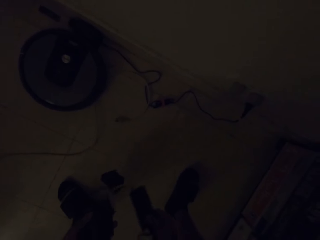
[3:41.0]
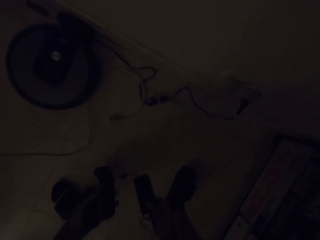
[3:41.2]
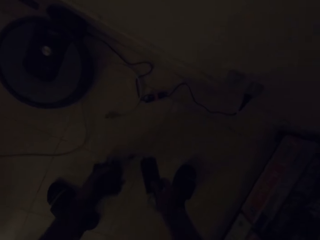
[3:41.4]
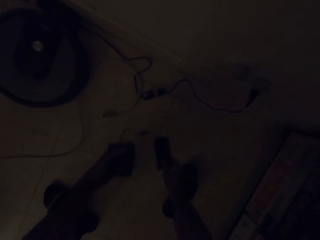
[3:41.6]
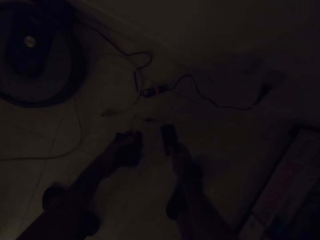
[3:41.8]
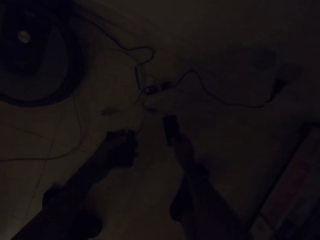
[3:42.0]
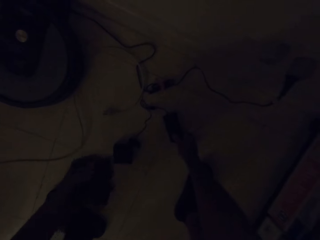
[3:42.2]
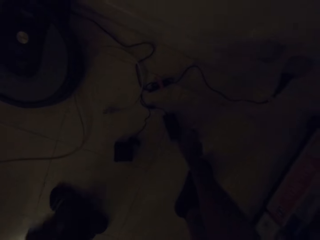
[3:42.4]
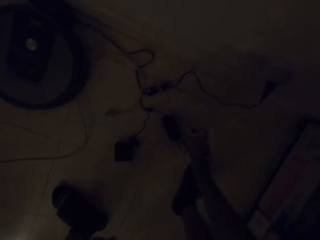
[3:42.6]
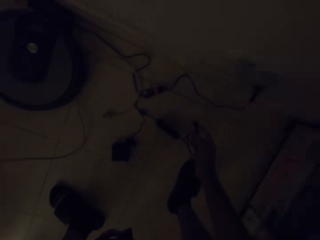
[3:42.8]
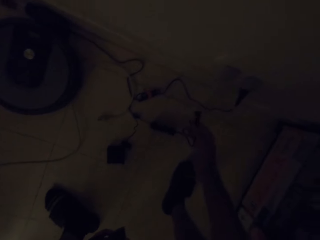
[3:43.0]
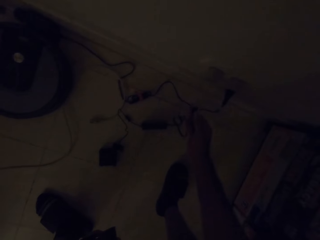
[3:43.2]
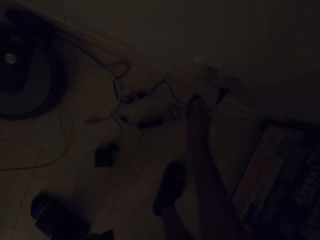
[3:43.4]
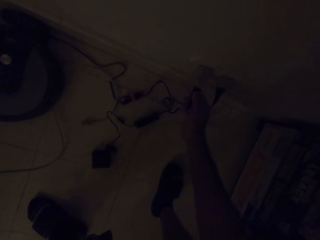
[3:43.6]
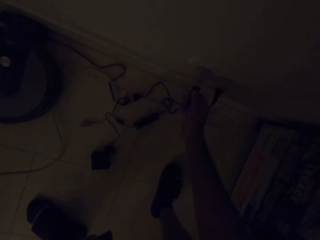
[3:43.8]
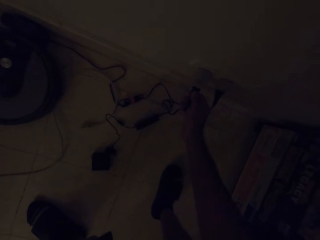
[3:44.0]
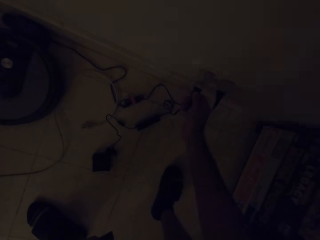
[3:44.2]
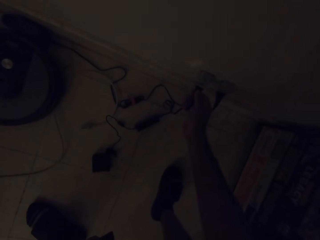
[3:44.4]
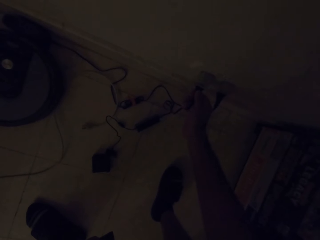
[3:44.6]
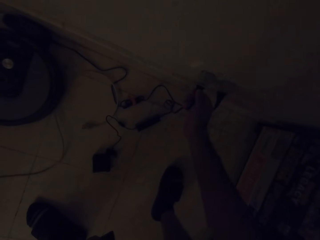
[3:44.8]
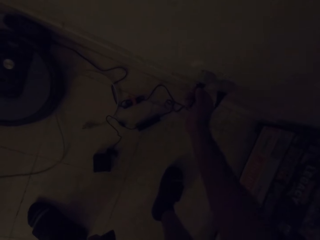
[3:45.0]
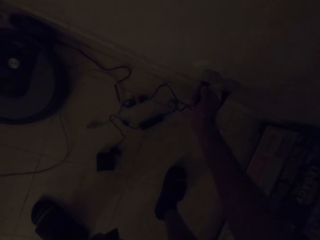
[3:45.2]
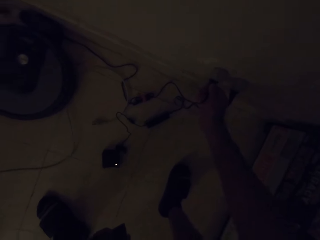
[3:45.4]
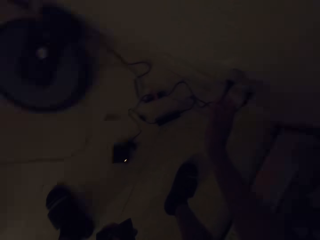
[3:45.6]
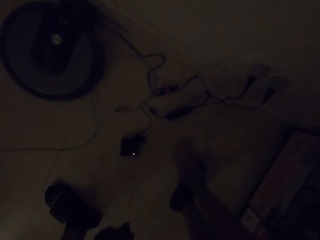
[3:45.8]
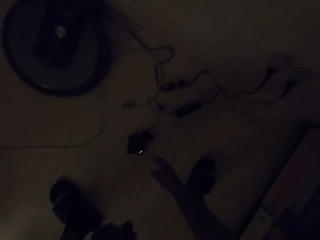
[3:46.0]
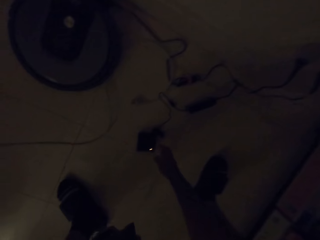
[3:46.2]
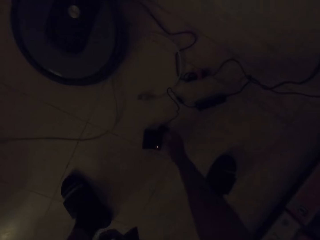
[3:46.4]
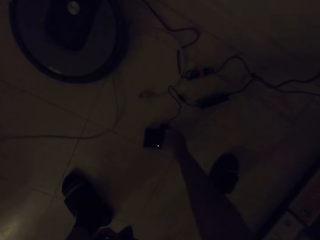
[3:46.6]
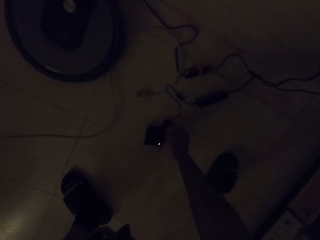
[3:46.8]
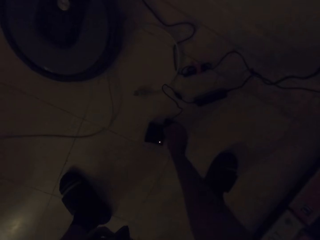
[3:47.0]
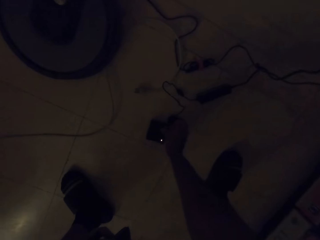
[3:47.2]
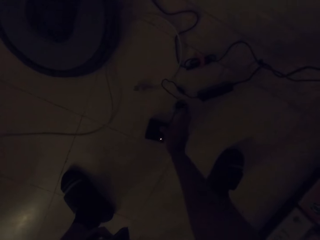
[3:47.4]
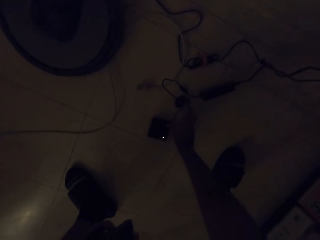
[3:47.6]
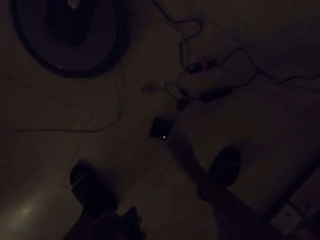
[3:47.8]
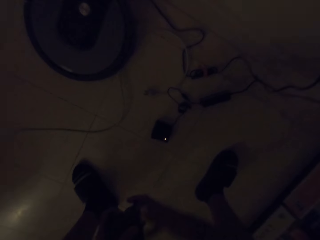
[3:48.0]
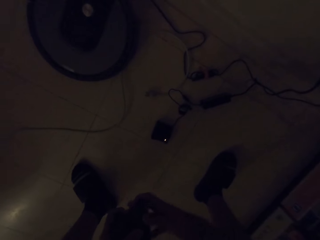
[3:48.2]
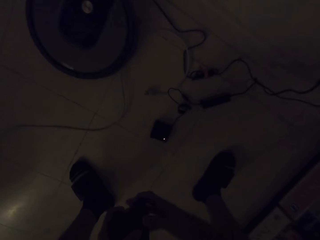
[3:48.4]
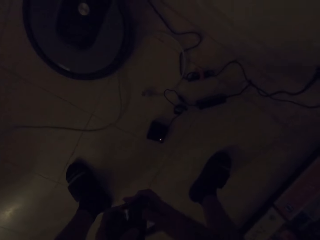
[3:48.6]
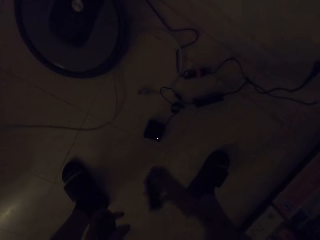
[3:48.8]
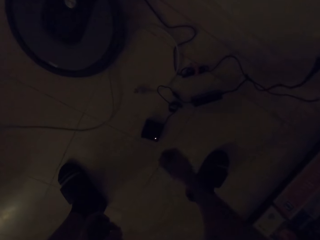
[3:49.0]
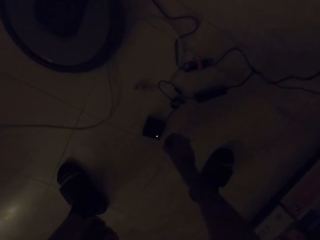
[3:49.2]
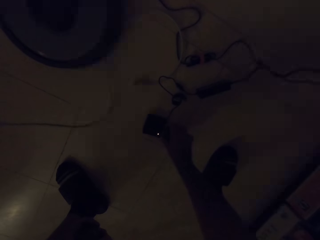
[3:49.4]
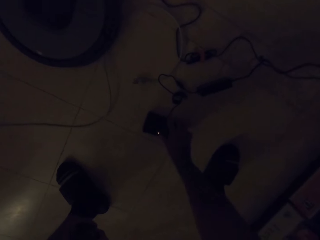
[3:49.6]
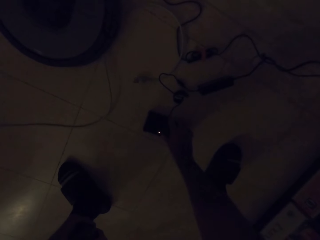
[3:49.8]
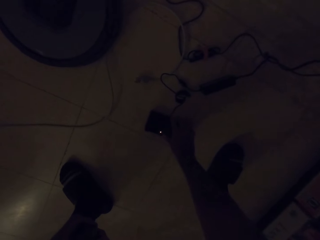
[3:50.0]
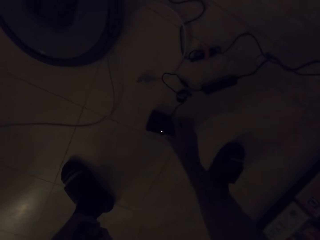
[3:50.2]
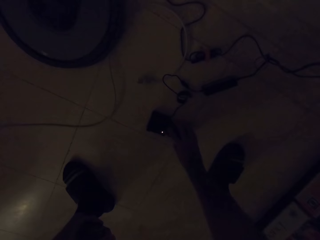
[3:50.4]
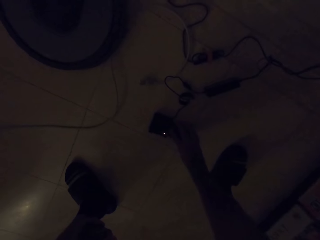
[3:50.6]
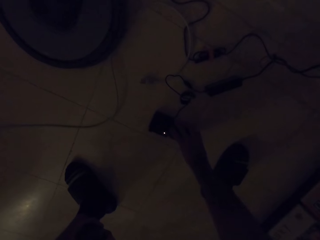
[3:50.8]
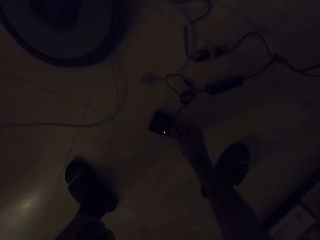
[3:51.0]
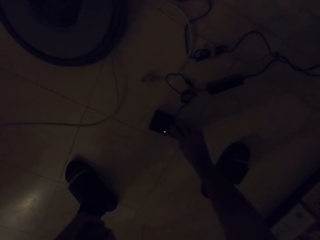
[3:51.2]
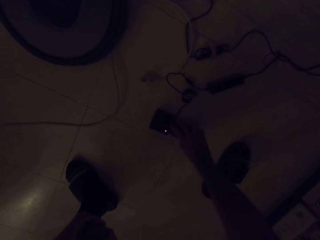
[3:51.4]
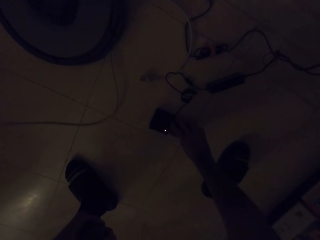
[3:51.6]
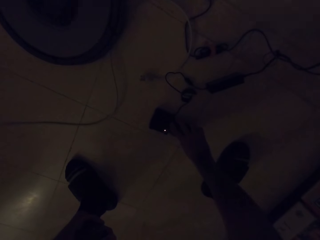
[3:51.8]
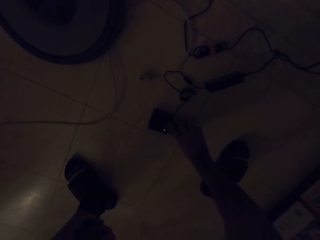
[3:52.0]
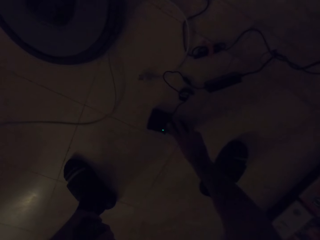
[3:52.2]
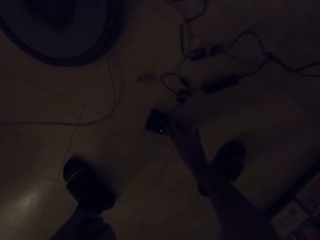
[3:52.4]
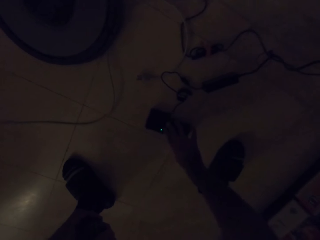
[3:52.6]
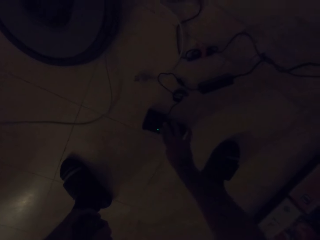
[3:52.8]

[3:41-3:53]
The camera wearer puts down the charger on the floor. They connect the charger on the socket. They touch the cable. They arrange the battery LED on the floor and put something on the floor.

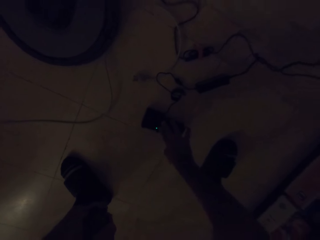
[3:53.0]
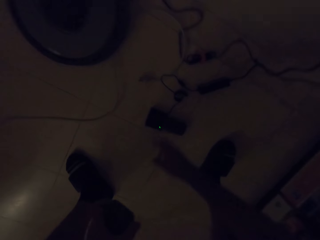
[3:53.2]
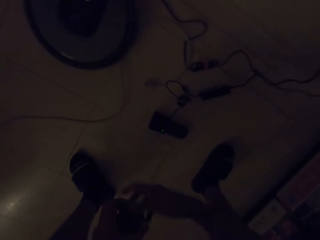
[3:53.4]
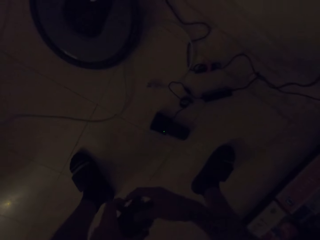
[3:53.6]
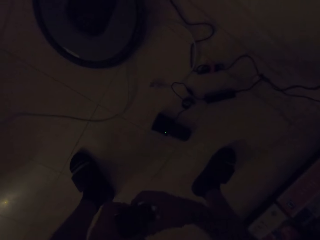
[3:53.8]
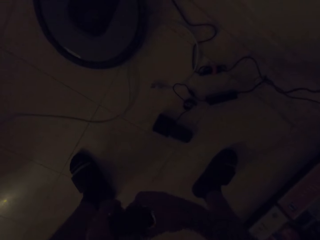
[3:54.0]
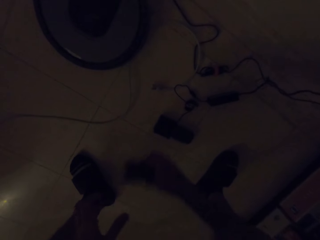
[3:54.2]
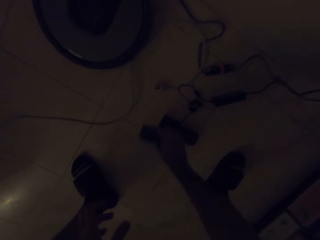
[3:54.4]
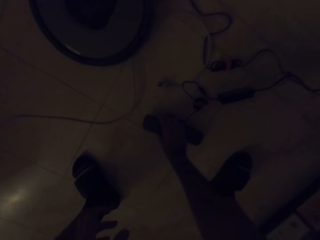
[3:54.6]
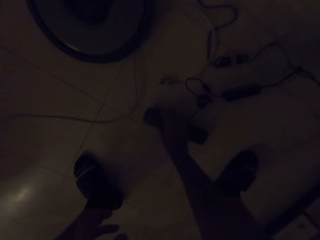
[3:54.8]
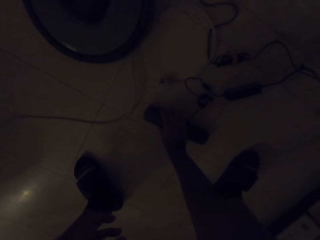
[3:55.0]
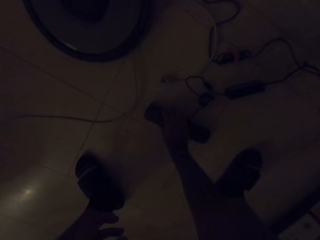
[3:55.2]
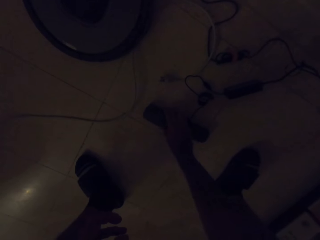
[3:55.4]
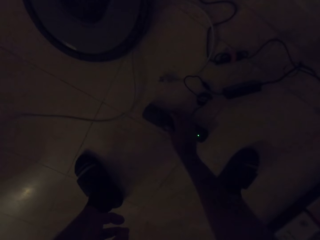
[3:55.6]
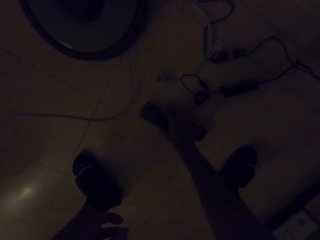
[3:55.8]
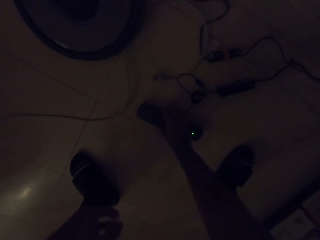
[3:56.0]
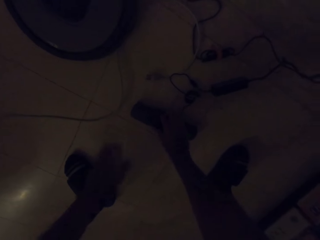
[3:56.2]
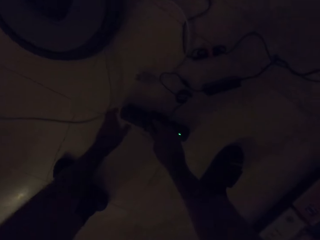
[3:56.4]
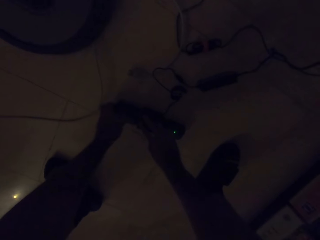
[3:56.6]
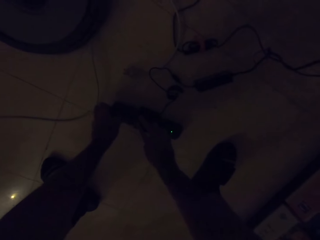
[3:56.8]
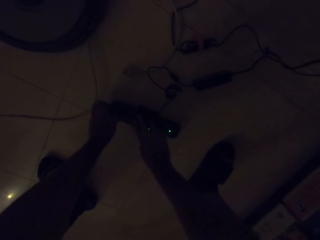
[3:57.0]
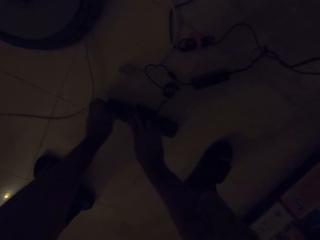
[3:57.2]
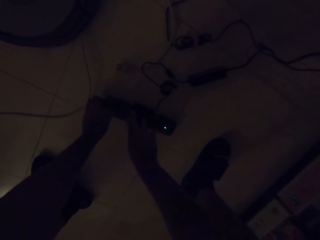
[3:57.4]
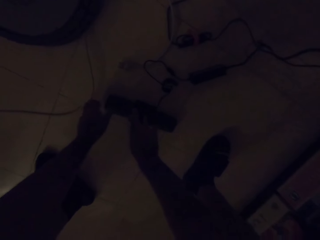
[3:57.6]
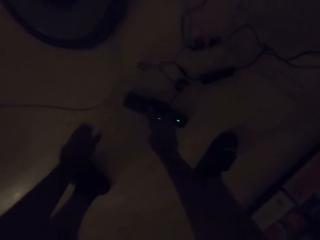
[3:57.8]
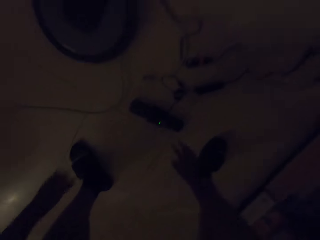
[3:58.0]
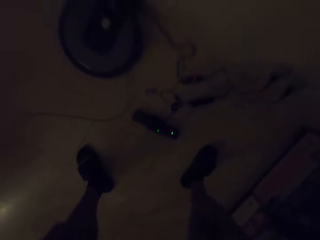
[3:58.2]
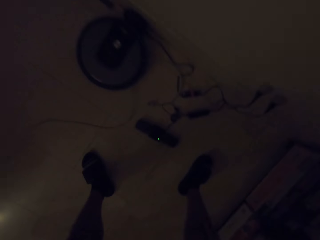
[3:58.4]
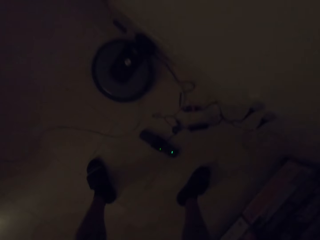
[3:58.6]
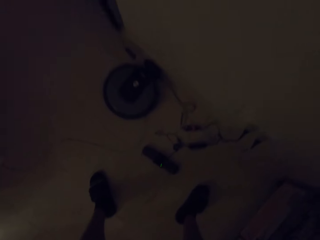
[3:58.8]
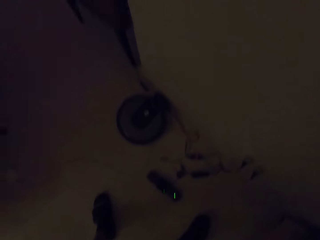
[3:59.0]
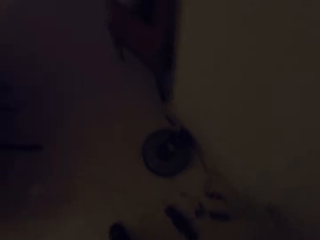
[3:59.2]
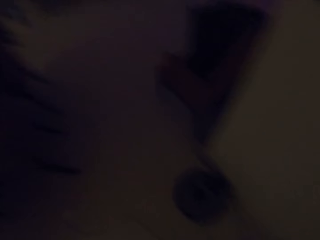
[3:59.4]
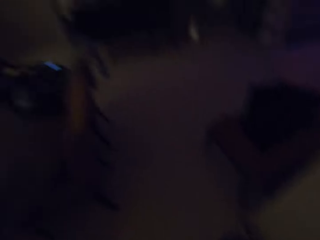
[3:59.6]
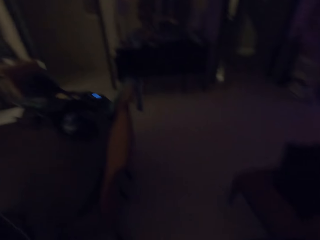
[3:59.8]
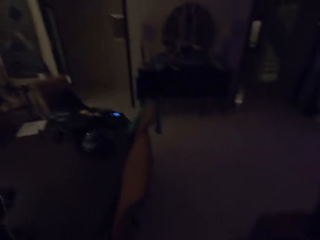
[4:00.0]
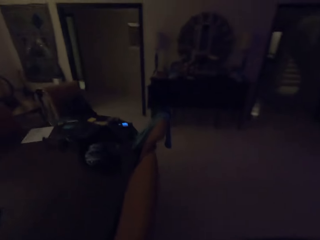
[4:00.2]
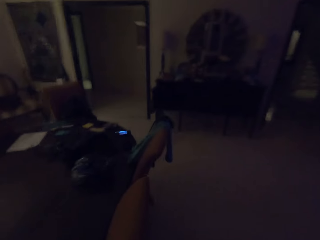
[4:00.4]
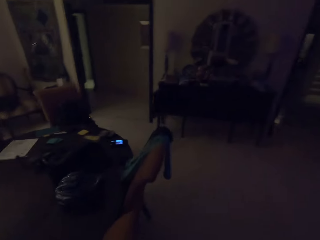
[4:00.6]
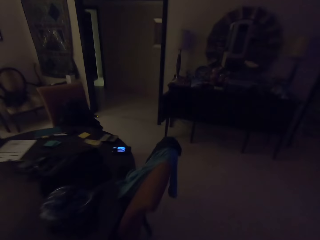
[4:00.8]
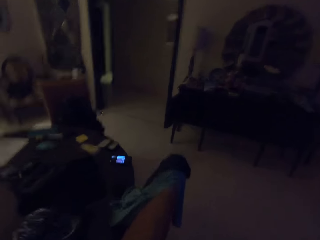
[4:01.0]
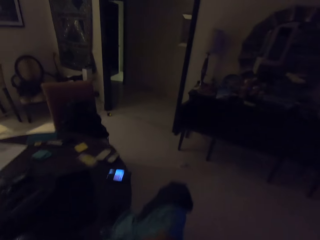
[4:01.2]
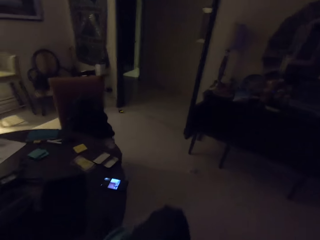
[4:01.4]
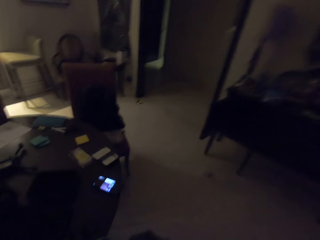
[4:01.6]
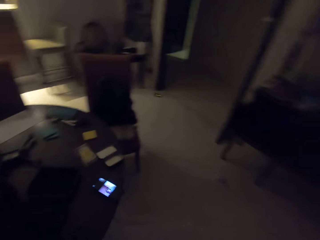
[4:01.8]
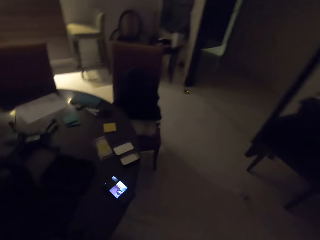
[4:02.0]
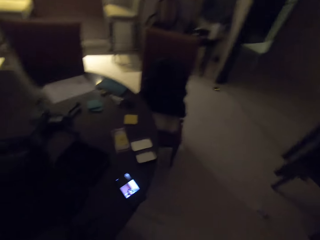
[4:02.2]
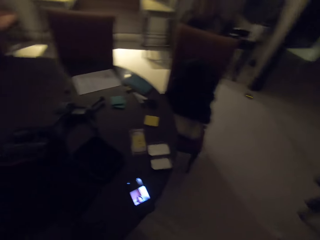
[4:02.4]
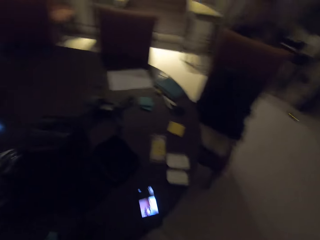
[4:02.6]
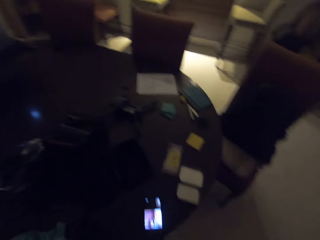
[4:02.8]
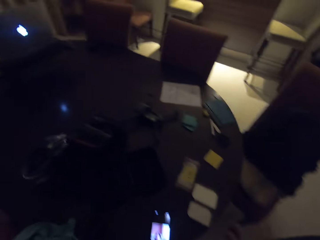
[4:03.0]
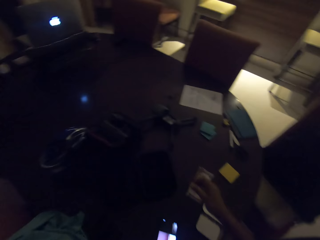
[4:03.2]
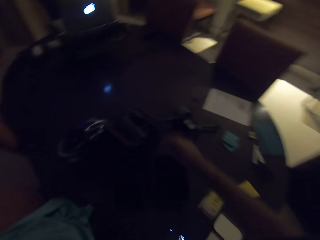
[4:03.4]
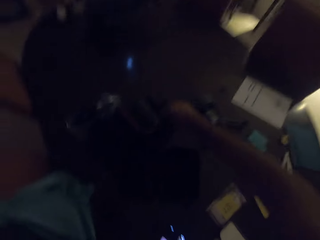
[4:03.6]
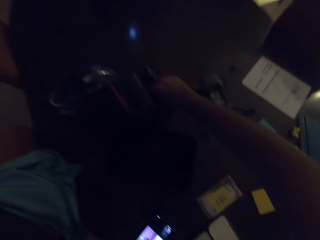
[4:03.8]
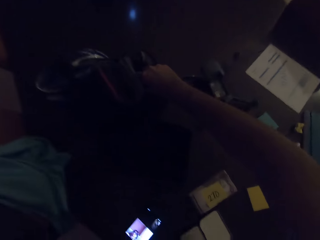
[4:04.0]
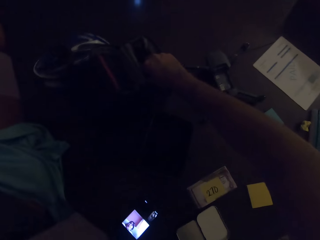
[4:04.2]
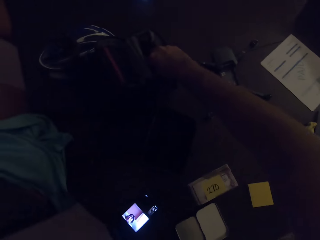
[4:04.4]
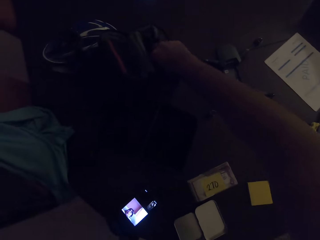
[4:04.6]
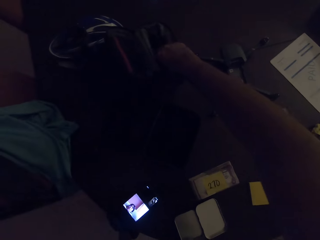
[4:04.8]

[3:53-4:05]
The camera wearer puts the battery LED on the floor. They converse with a woman. They walk towards the table. They pick up something in the bag.
